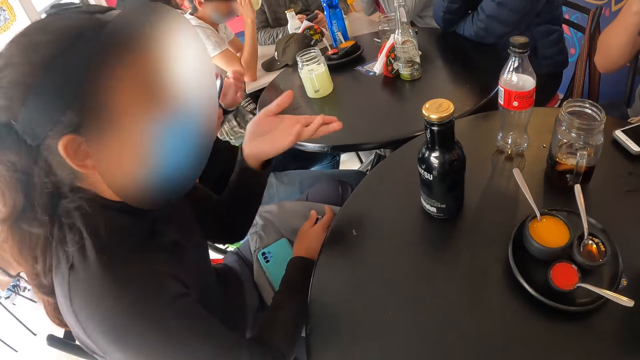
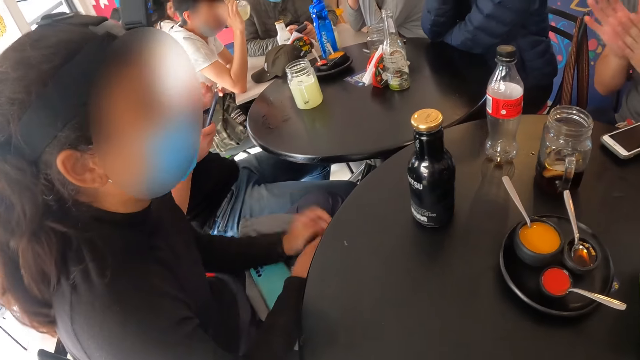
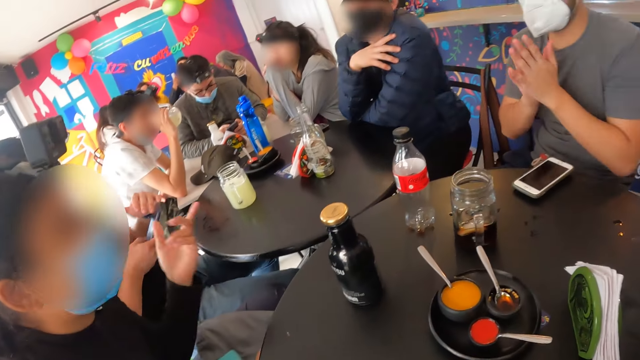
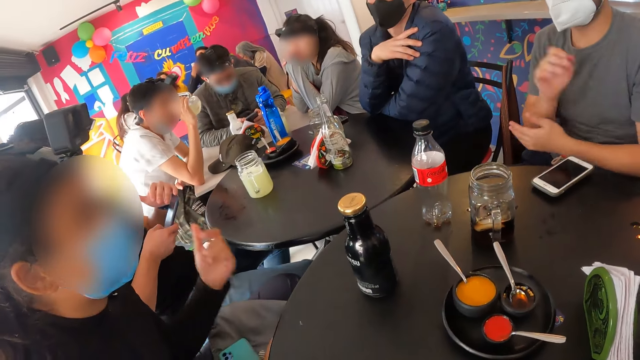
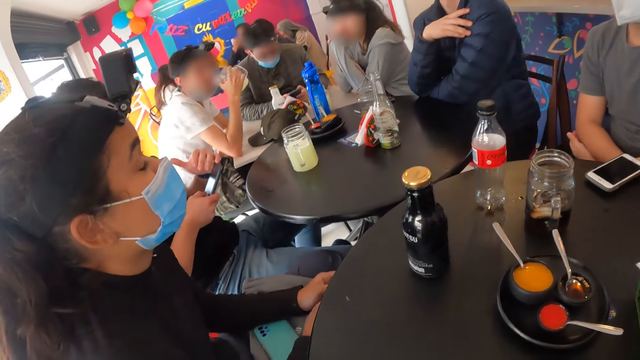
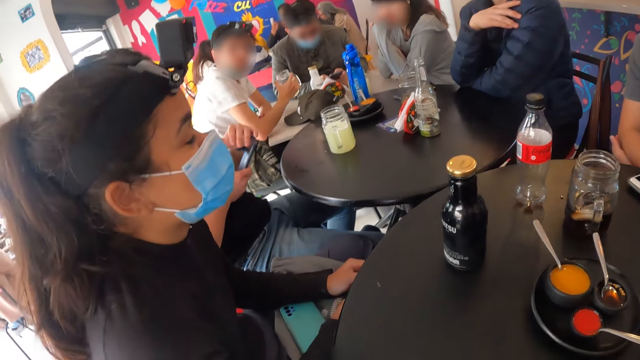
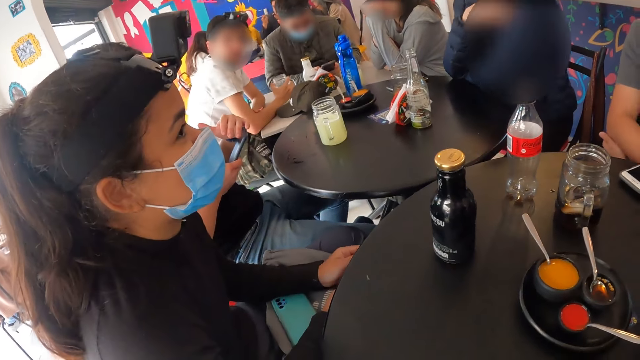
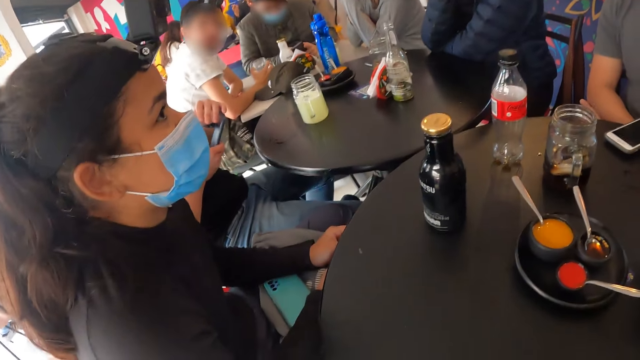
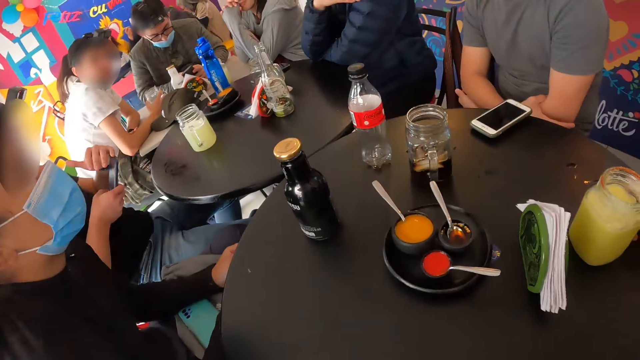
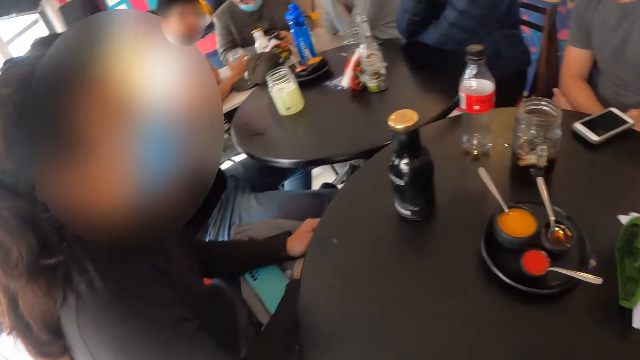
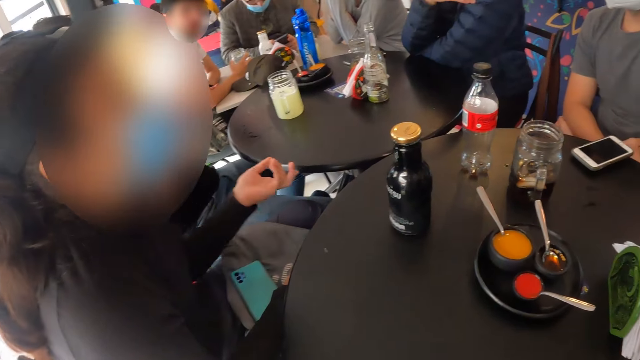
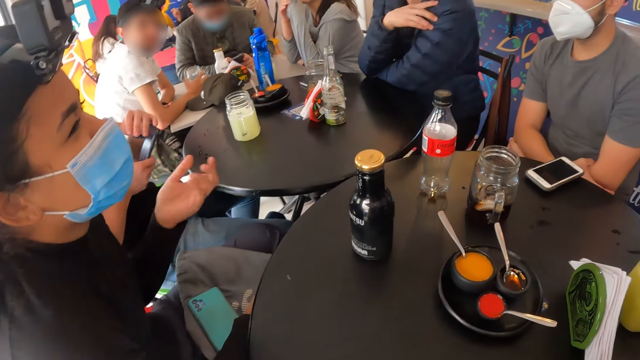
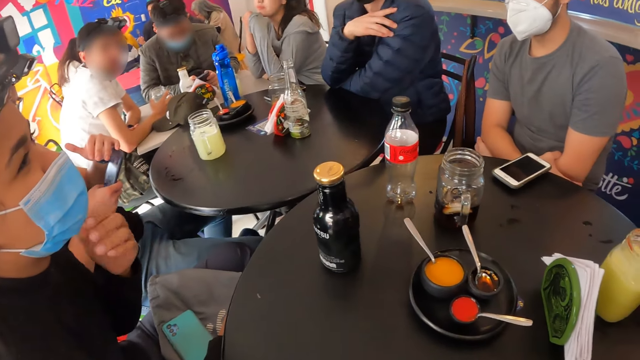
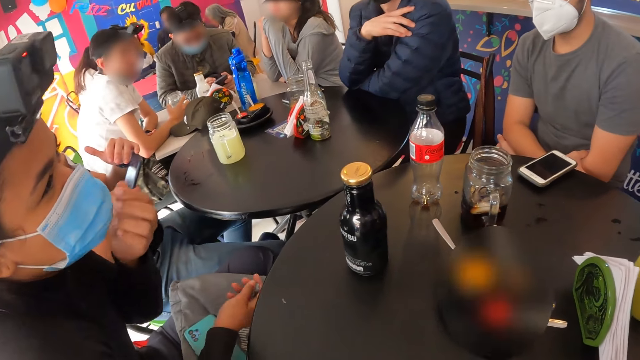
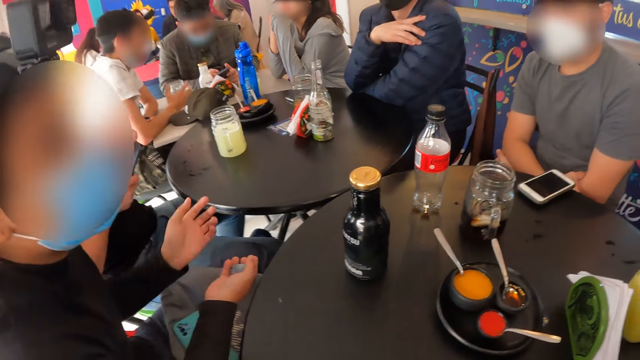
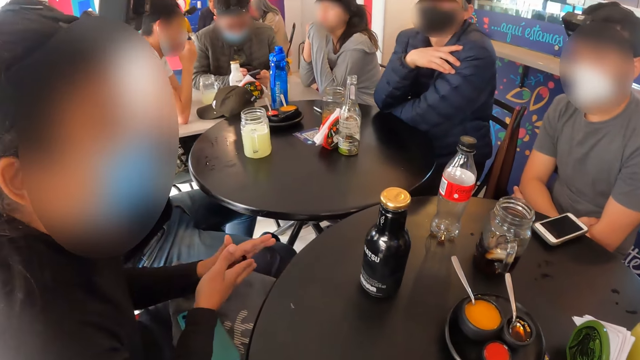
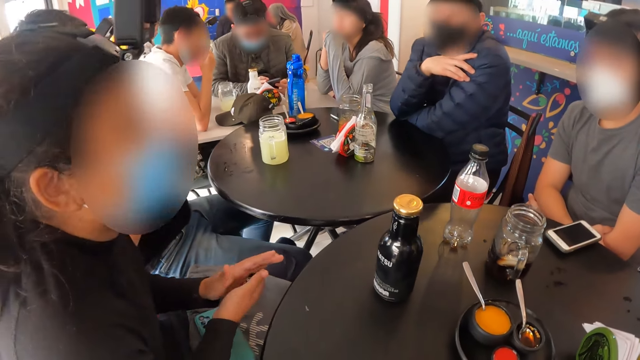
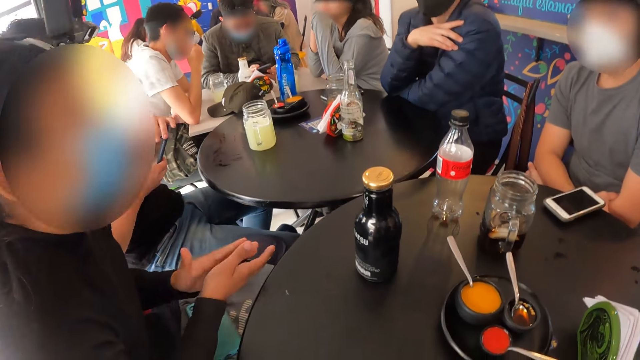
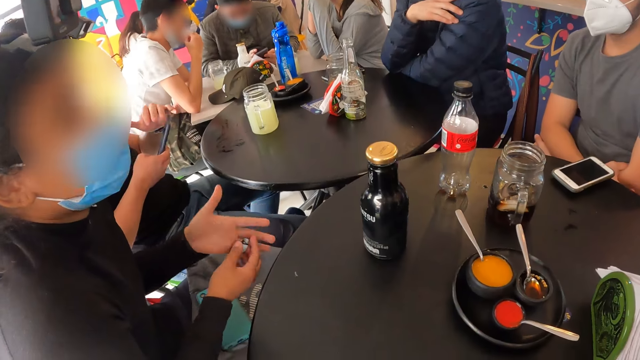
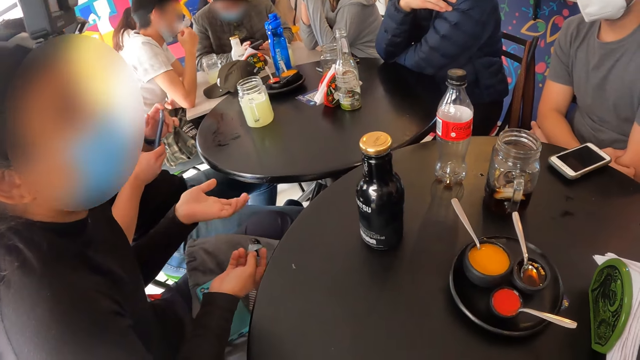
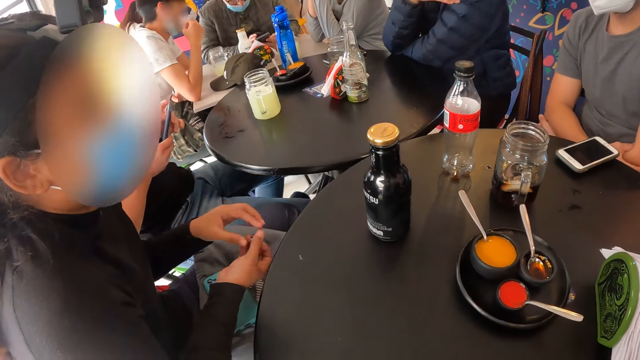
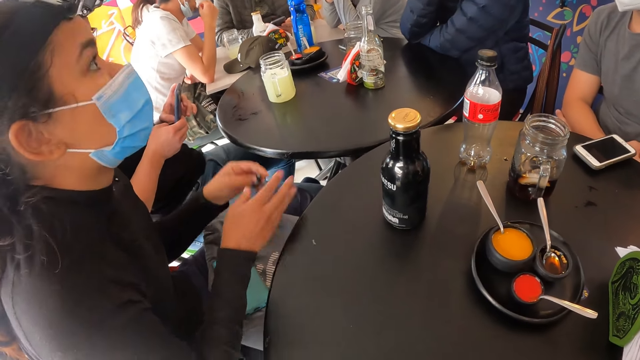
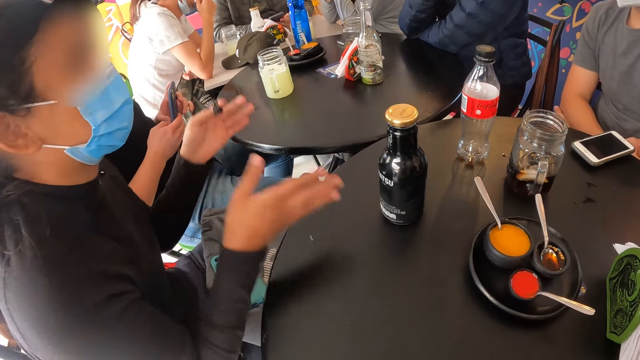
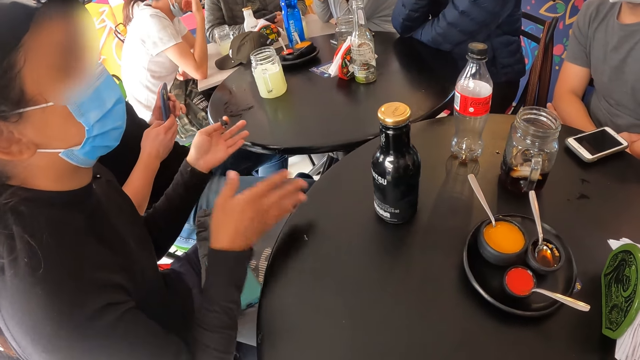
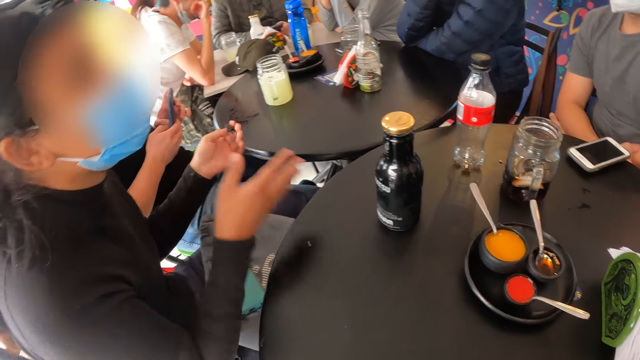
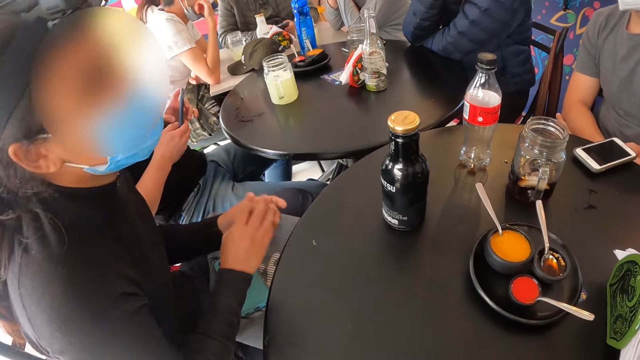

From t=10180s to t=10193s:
The man rubs both hands together. Another man drops the cup of juice in his right hand on the table. The woman makes gestures with her left hand, and rubs both hands together. The other man touches the face mask on his face with his right hand. The woman makes gestures with her left hand, and makes gestures with both hands.

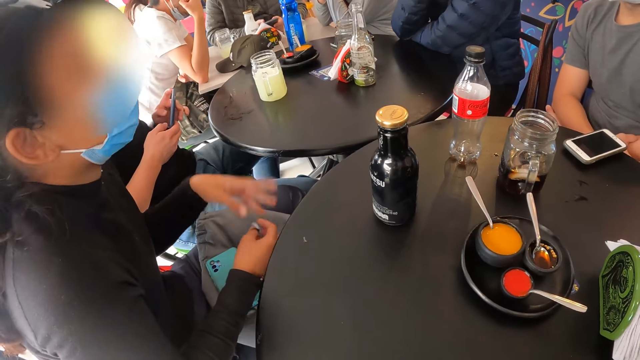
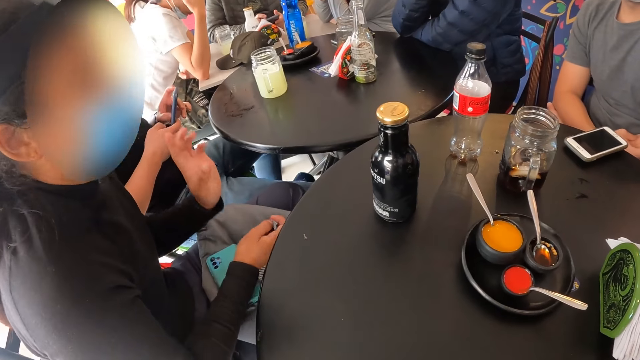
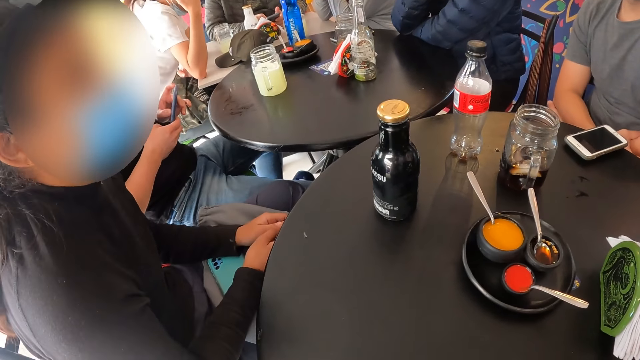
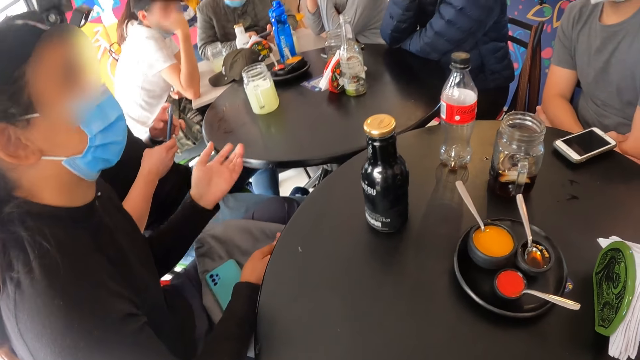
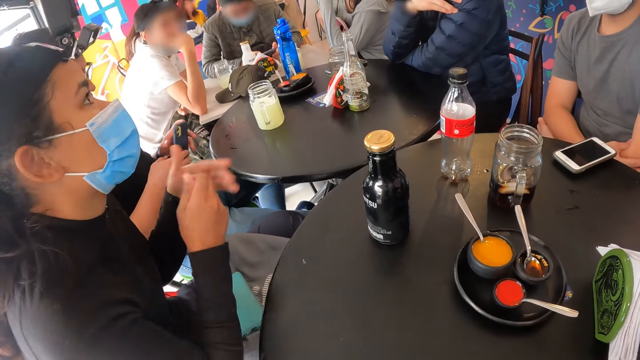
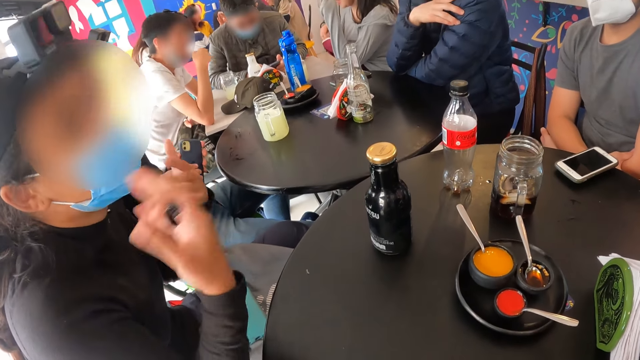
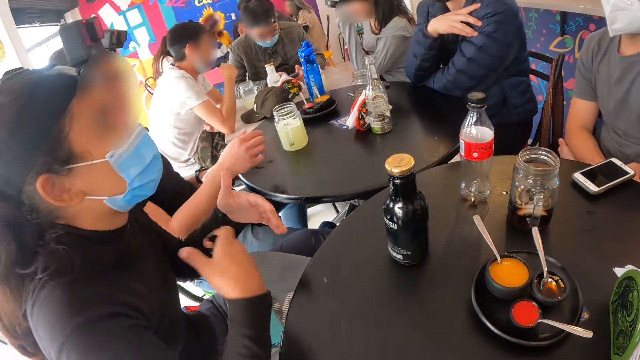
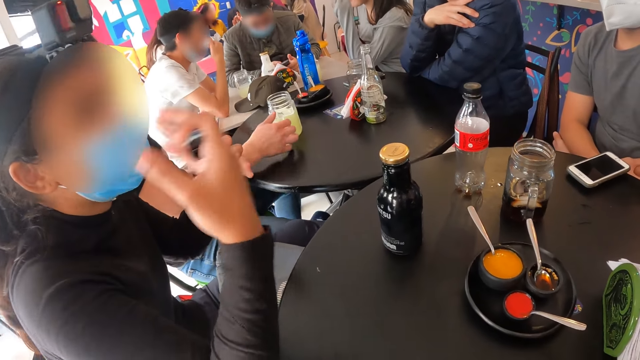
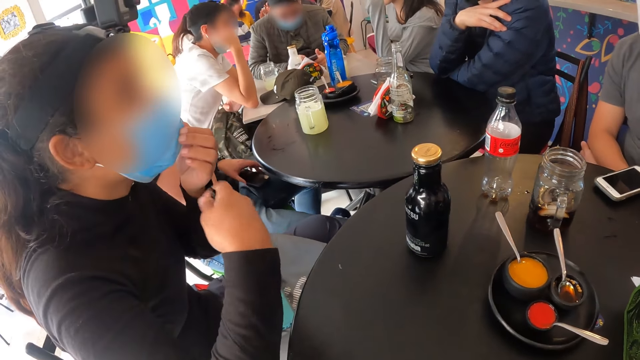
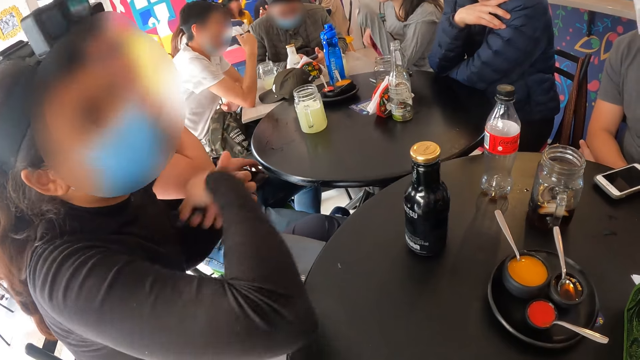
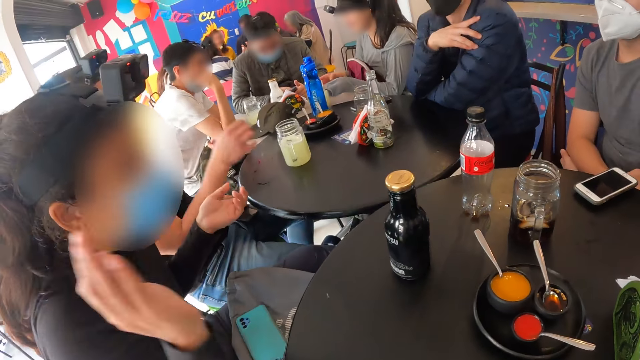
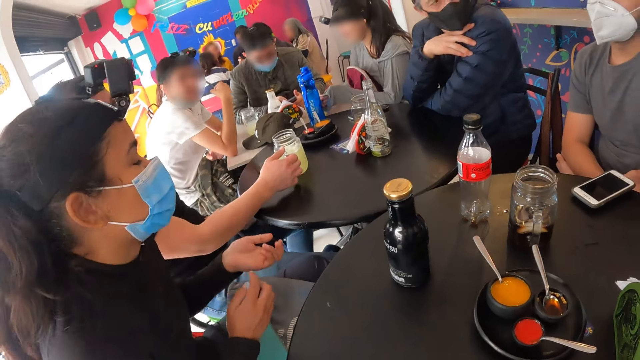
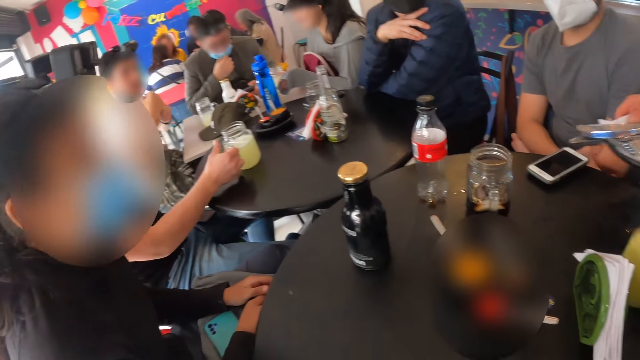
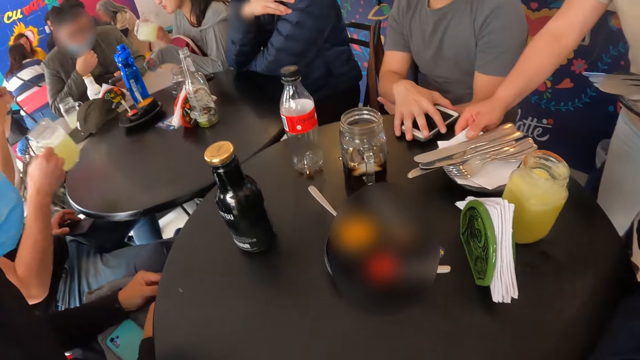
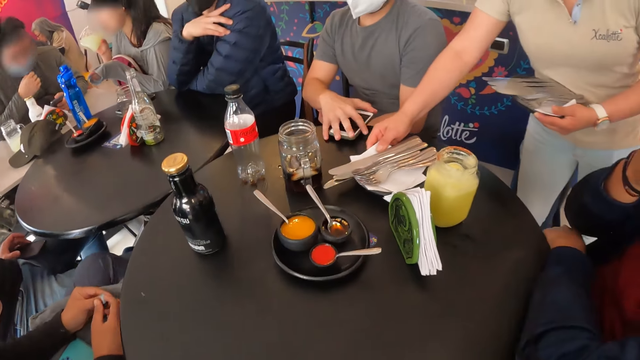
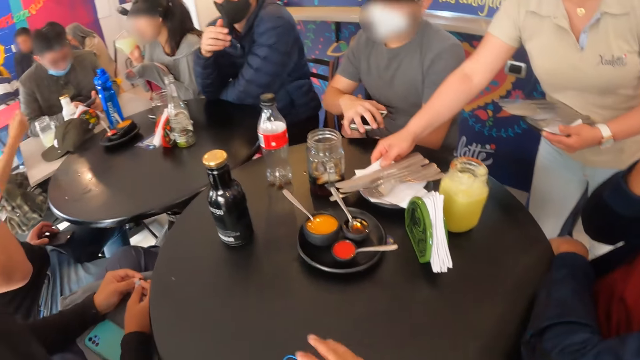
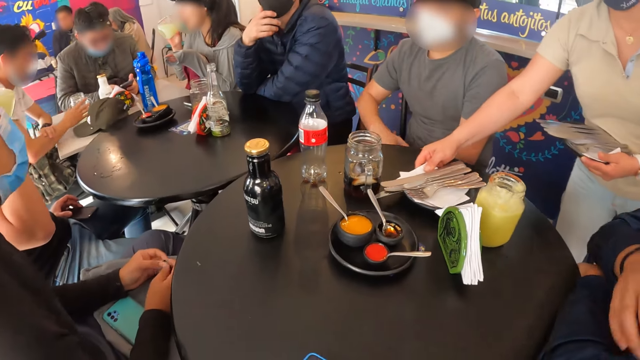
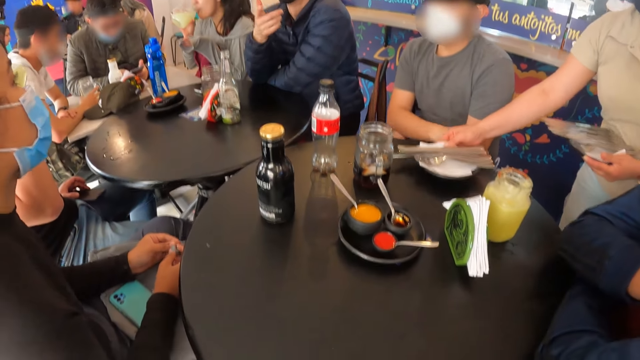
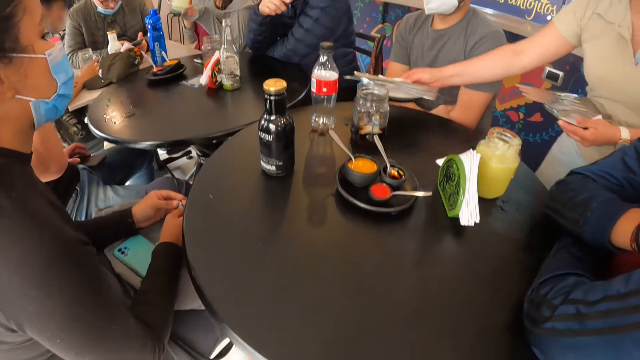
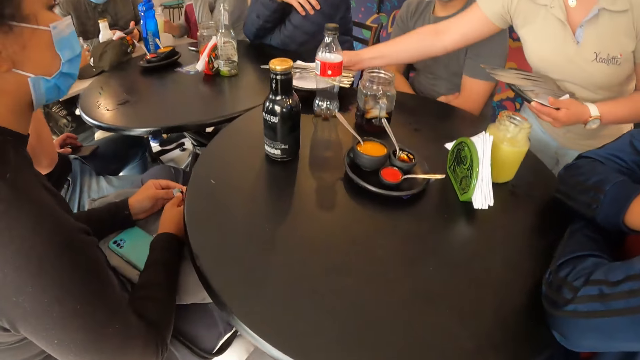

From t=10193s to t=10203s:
The woman makes gestures with both hands, and makes gestures with her left hand. The man picks up the cup of juice on the table with his right hand. Another woman picks up the cup of juice on the table with her right hand. Another man touches the face mask on his face with his right hand. A waiter drops a plate of cutlery on the table with her right hand. A third man picks up the phone on the table with his right hand. The second woman drinks from the cup in her left hand. The first man drinks from the cup in his right hand. The camera wearer picks up the phone on the table with his right hand.
